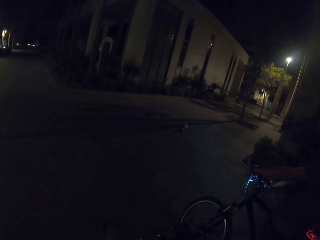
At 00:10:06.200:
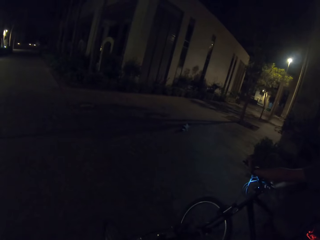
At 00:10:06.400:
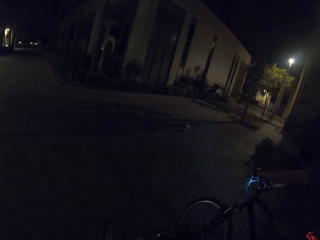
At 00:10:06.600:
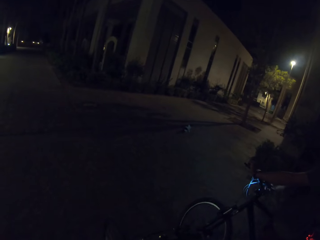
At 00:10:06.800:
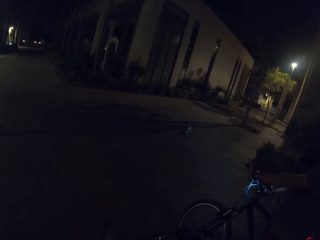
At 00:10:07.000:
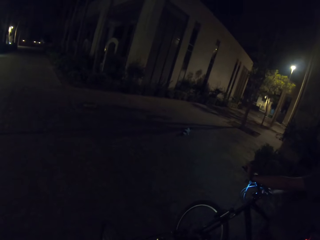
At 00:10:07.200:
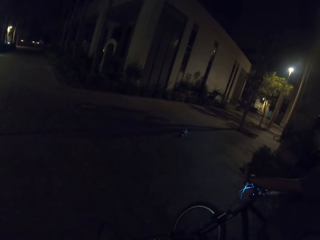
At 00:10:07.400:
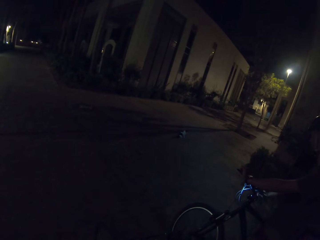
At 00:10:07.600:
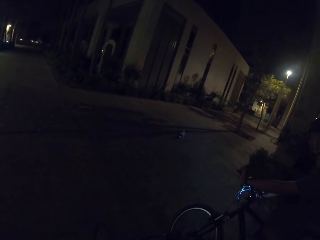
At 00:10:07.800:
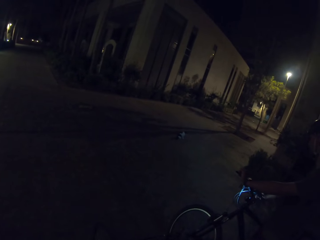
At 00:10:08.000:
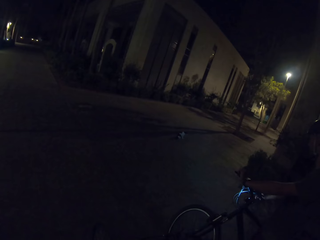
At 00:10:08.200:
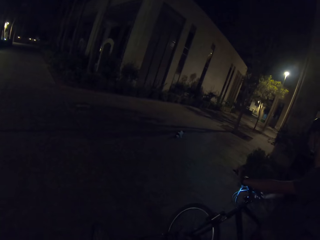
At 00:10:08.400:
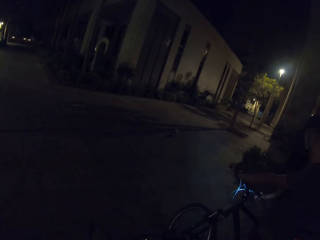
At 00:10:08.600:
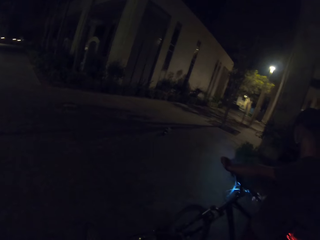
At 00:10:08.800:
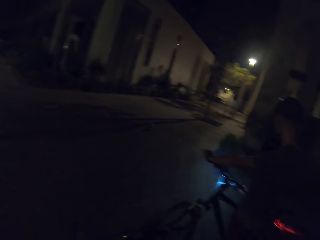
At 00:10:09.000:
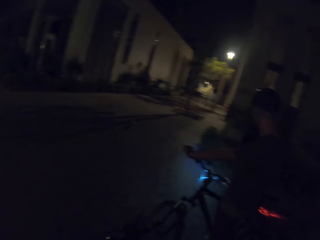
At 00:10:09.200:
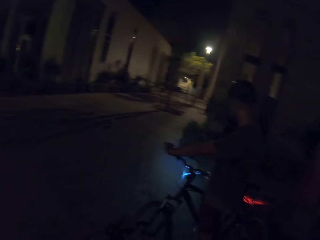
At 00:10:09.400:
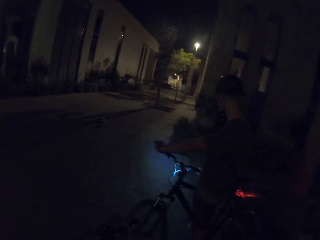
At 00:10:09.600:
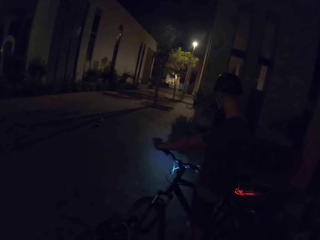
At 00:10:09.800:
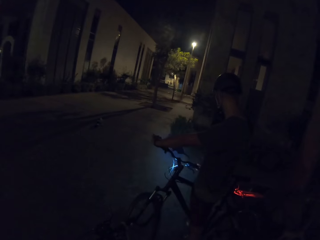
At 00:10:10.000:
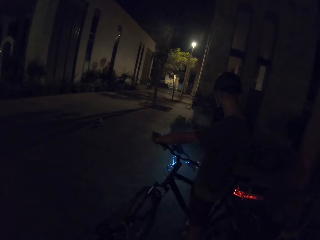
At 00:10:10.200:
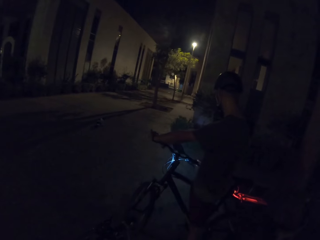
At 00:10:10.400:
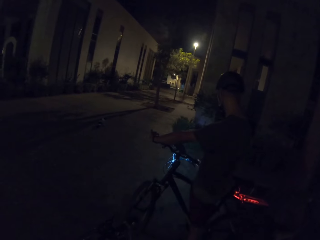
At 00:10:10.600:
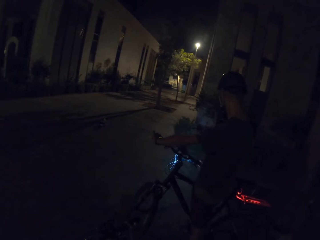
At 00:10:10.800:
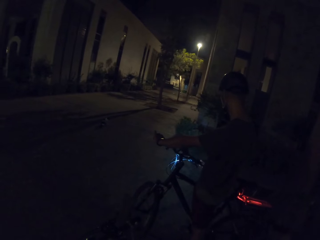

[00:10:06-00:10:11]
The camera wearer looks at the cat.

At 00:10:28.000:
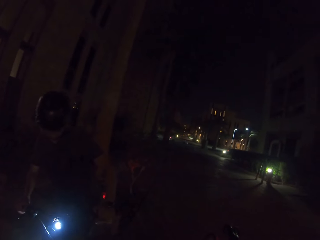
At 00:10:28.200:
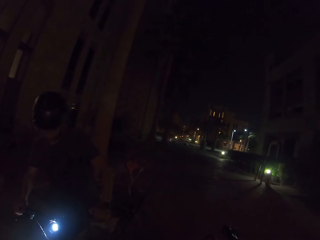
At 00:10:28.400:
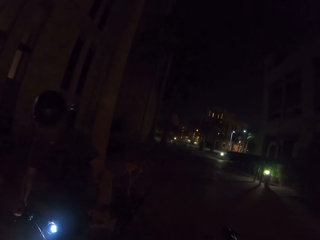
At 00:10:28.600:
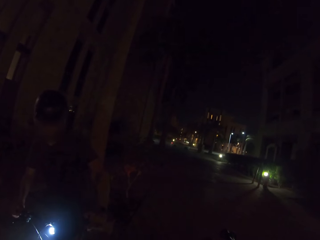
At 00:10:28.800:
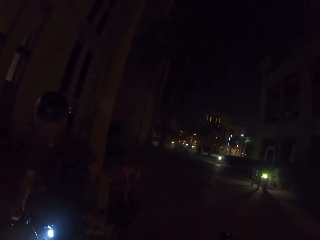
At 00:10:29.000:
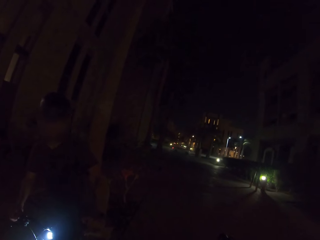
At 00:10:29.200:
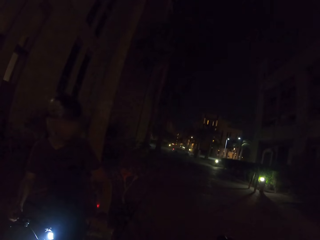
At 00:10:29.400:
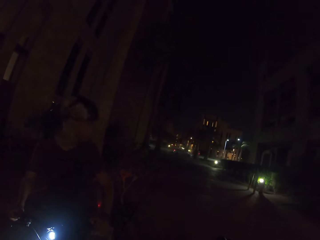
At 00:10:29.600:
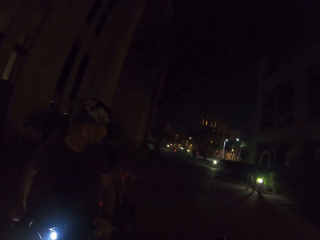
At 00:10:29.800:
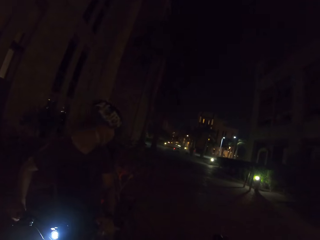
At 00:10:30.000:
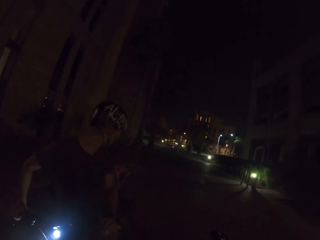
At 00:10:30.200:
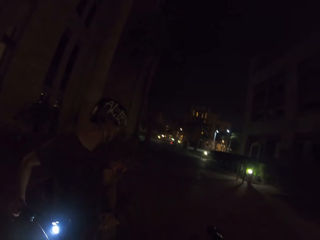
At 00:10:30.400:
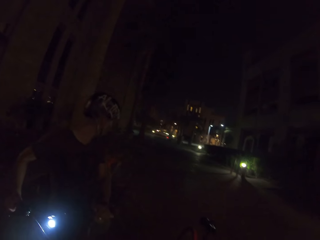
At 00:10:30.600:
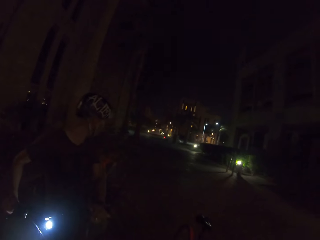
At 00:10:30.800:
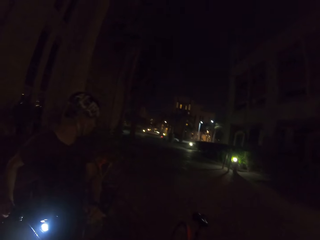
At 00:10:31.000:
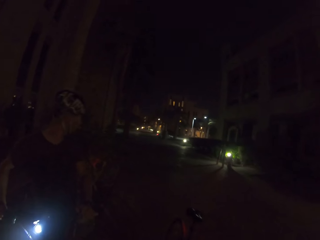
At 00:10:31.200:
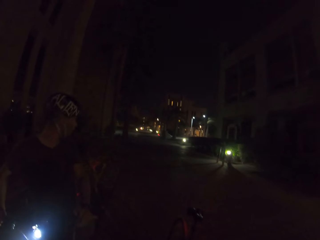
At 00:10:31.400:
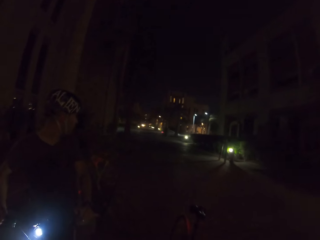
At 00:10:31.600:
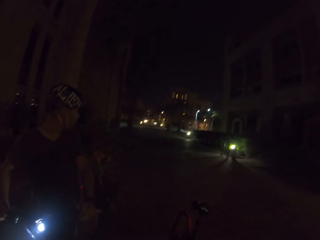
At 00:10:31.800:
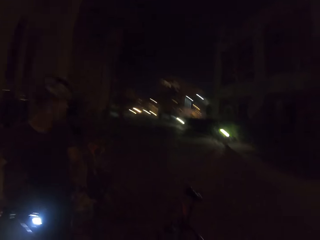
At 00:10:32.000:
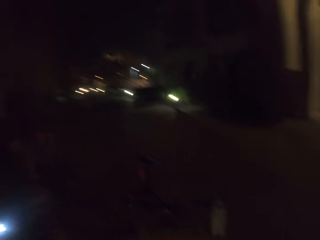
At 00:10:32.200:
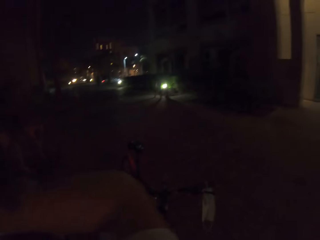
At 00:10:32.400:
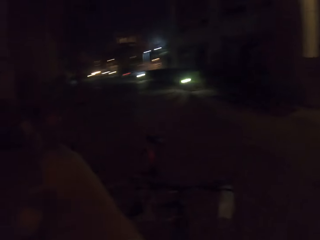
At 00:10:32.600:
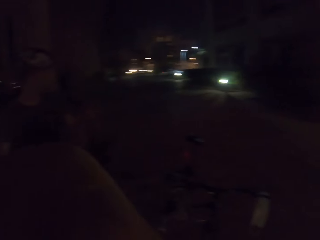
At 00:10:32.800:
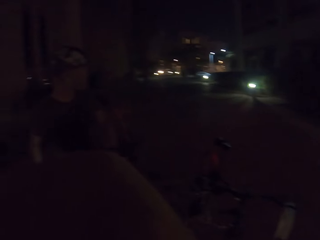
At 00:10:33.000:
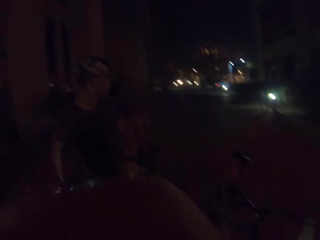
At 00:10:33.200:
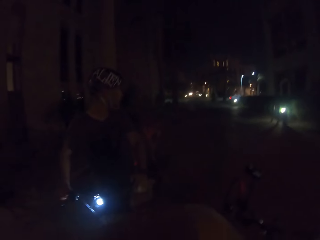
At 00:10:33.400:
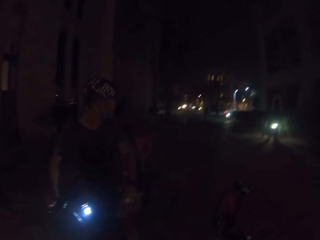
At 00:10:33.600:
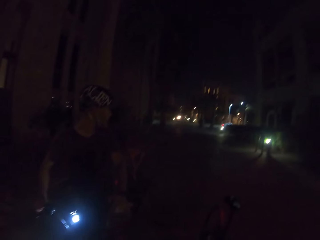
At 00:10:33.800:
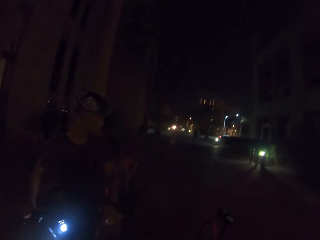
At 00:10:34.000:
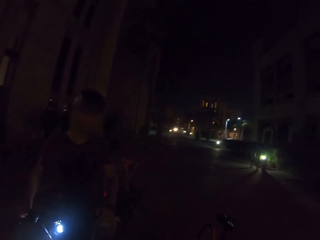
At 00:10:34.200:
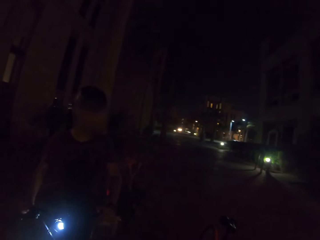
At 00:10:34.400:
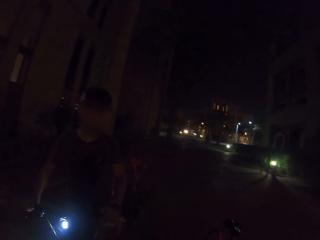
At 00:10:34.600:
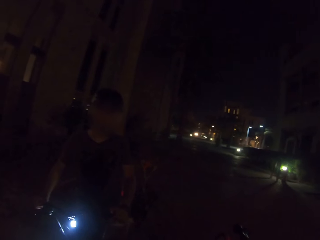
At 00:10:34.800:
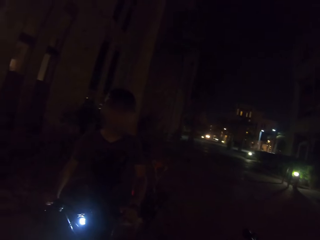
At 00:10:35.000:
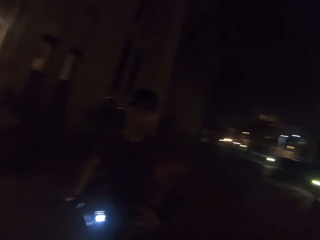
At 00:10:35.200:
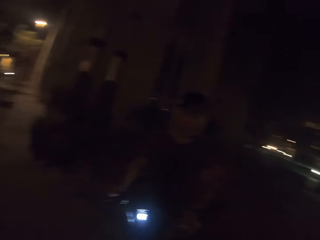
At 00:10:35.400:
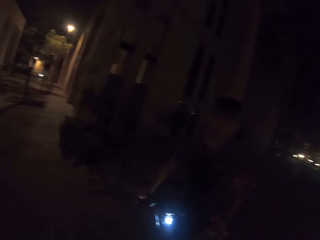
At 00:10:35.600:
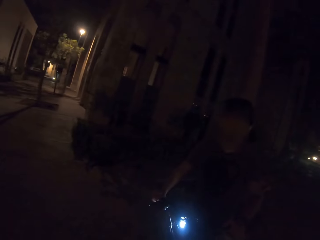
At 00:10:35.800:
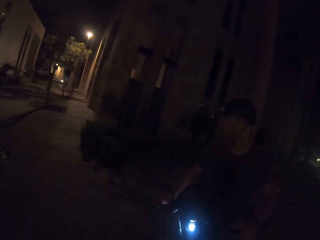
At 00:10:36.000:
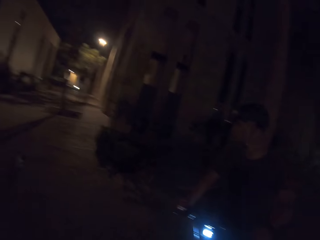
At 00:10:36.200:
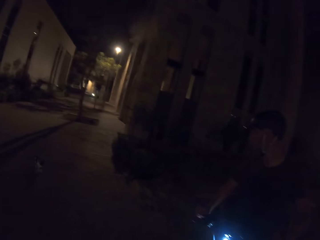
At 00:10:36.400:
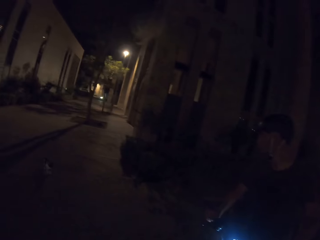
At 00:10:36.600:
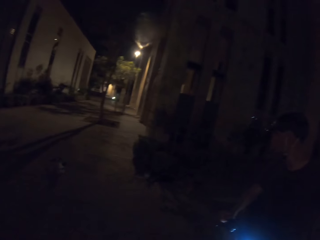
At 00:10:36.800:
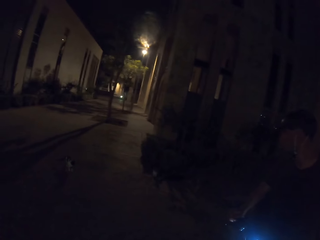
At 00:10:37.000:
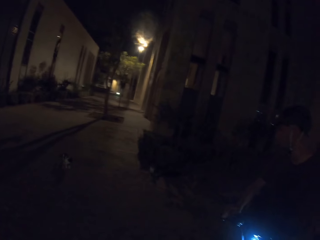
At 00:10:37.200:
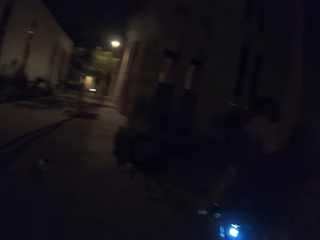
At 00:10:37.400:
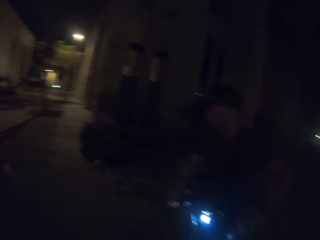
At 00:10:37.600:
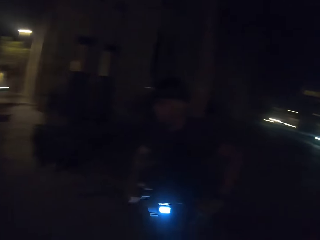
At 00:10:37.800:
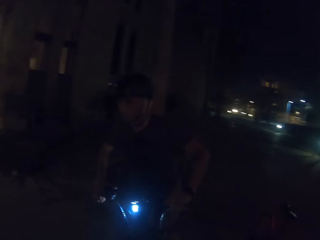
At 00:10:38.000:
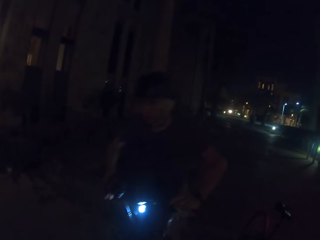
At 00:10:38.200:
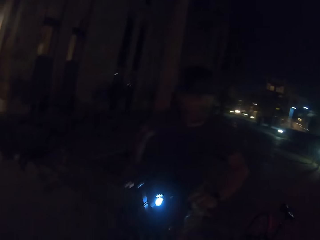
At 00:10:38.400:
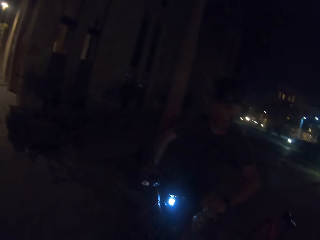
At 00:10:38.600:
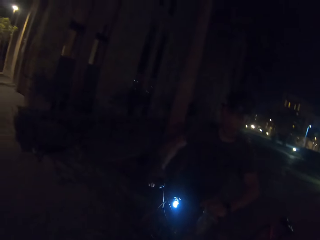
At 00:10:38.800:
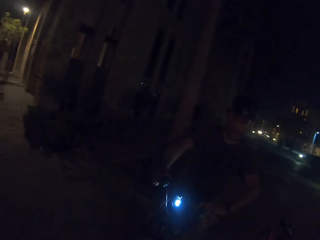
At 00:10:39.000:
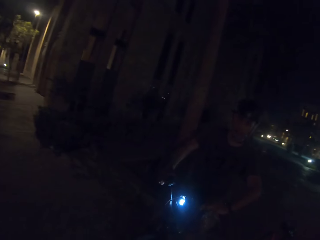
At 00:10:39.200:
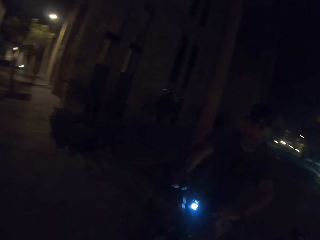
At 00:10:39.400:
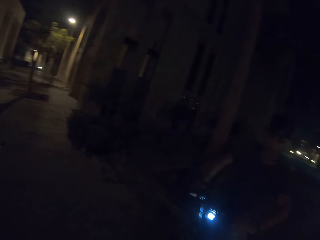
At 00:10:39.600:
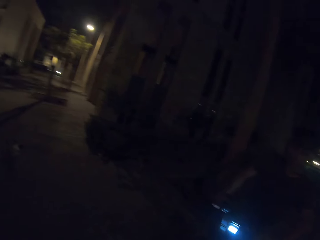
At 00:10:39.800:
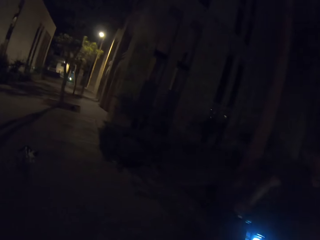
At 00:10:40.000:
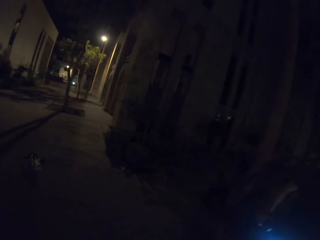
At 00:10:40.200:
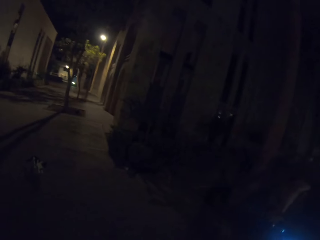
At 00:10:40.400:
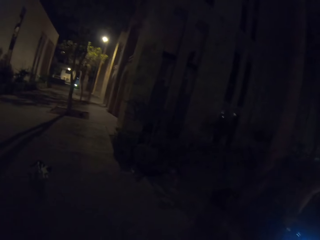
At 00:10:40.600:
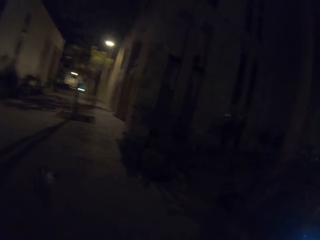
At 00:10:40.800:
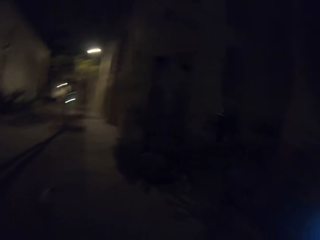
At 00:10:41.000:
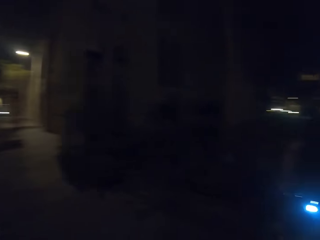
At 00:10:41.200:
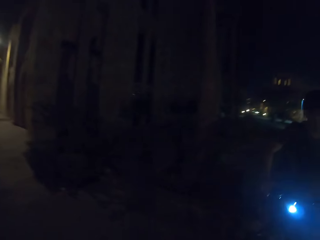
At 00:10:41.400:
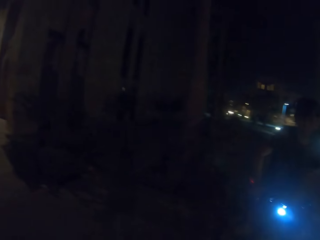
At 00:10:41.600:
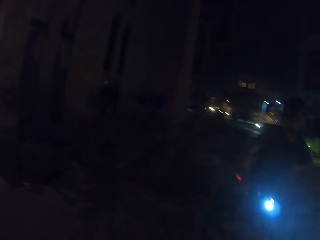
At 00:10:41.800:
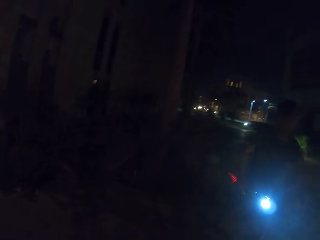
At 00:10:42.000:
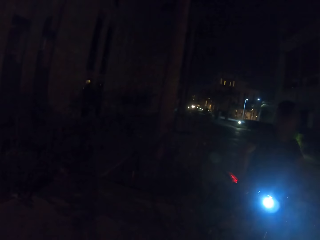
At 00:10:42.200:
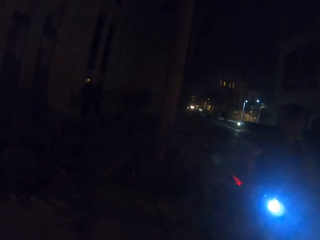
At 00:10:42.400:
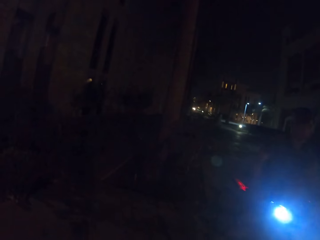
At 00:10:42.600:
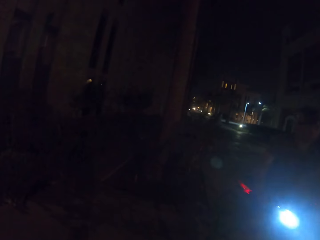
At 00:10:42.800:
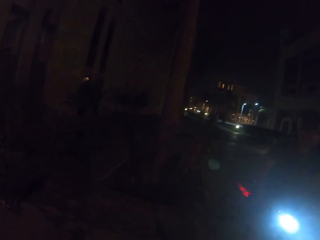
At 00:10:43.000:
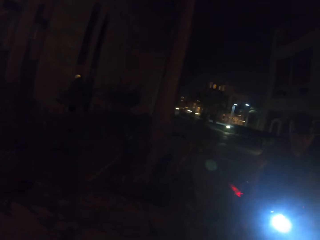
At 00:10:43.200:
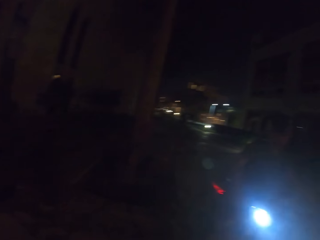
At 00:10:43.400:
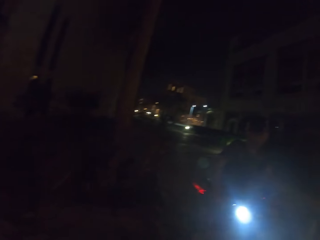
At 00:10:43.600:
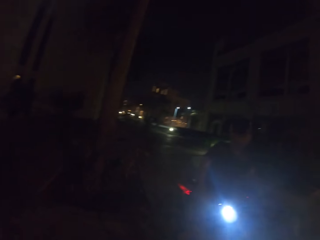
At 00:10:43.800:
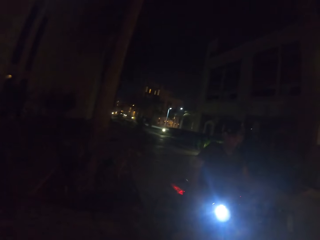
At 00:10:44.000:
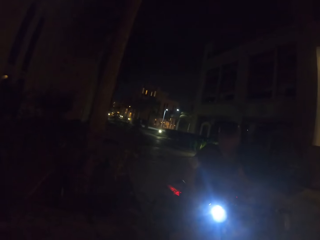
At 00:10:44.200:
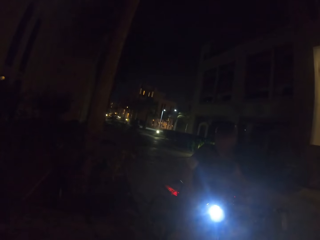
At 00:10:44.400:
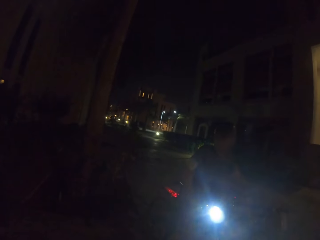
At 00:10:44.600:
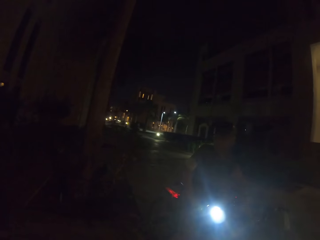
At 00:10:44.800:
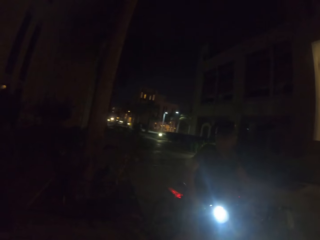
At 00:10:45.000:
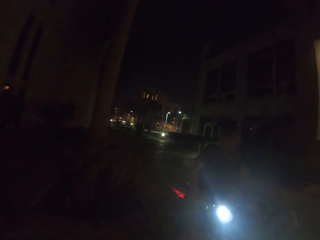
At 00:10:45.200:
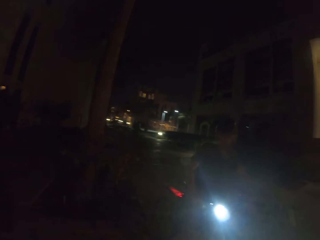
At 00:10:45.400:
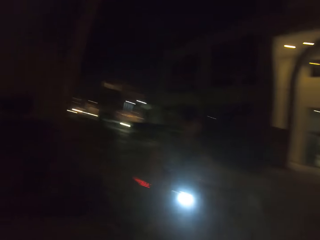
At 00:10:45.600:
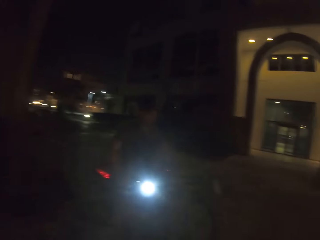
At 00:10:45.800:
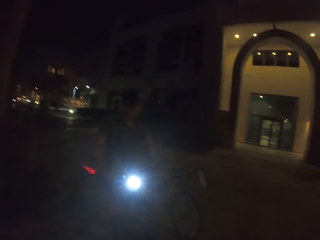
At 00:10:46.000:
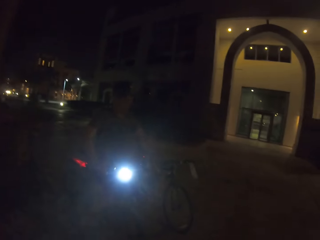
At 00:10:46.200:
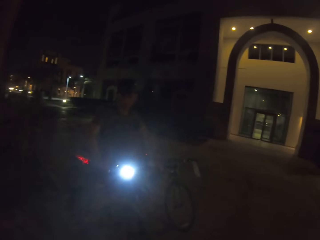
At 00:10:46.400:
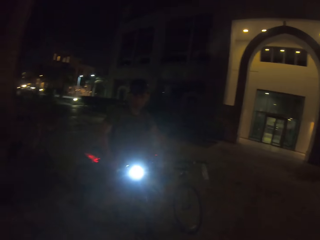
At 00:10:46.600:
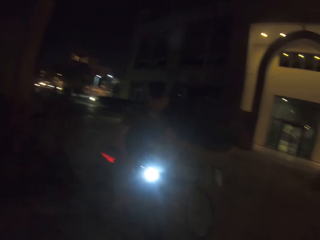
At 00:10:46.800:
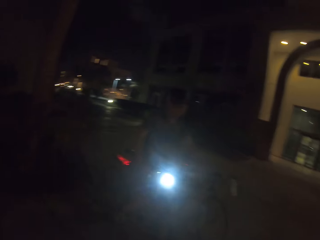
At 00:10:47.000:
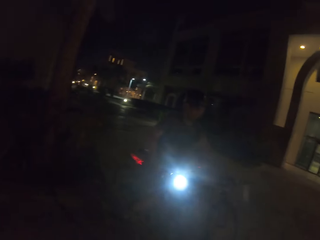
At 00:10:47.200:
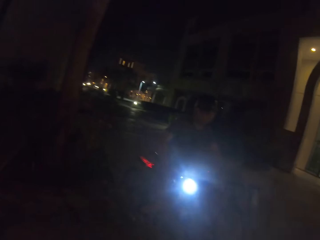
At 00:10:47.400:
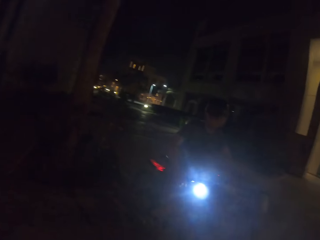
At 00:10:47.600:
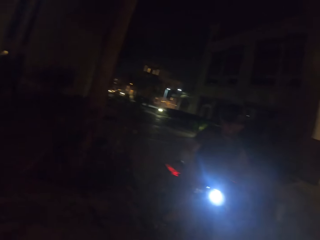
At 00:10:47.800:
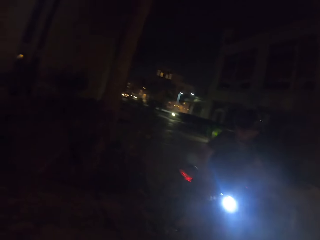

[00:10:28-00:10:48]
A man looks around. The camera wearer moves an arm. They look at a cat. They walk down the street. They look around.
